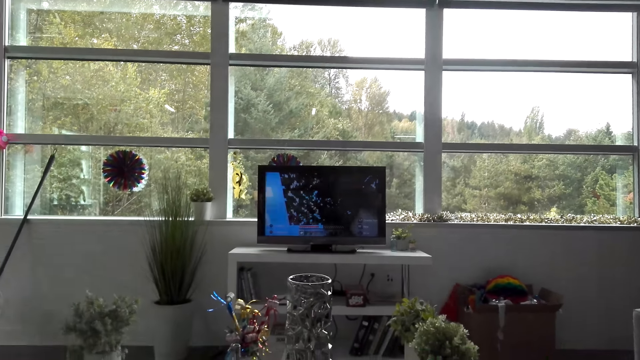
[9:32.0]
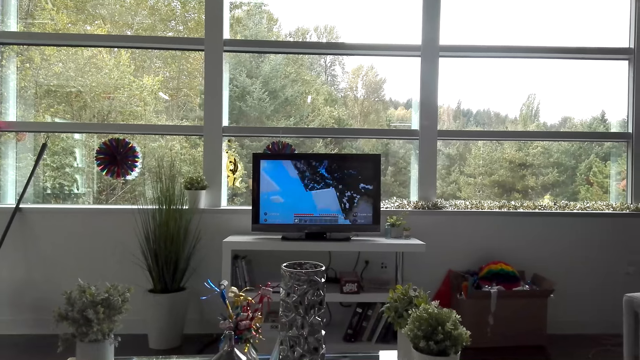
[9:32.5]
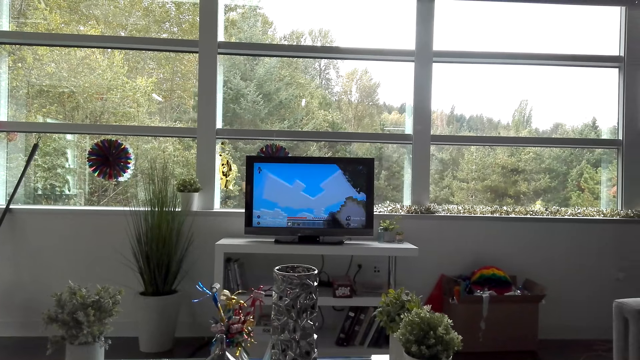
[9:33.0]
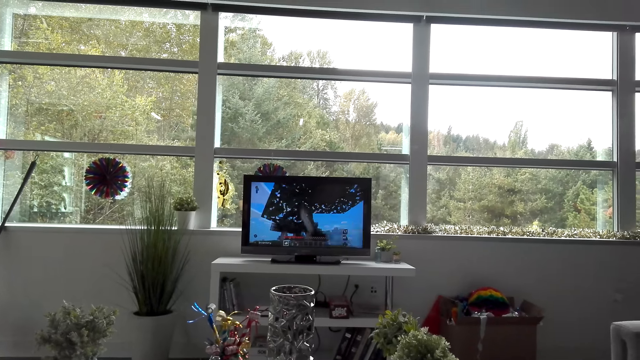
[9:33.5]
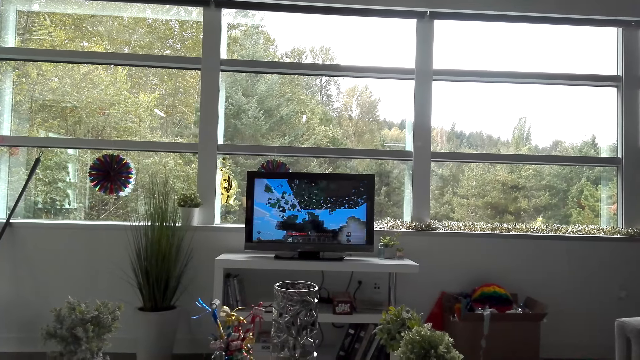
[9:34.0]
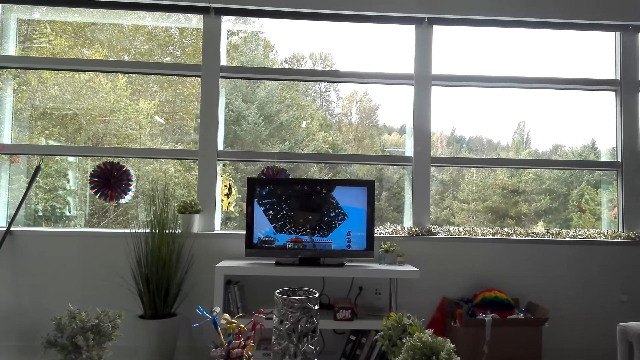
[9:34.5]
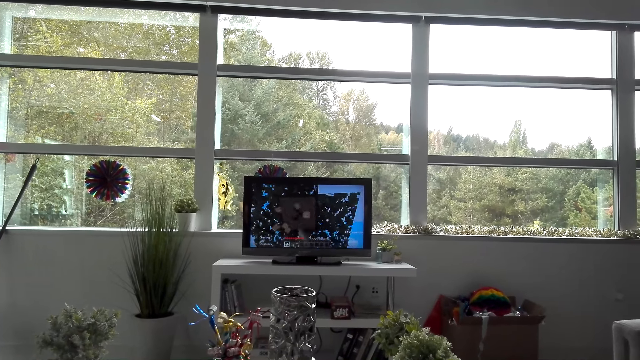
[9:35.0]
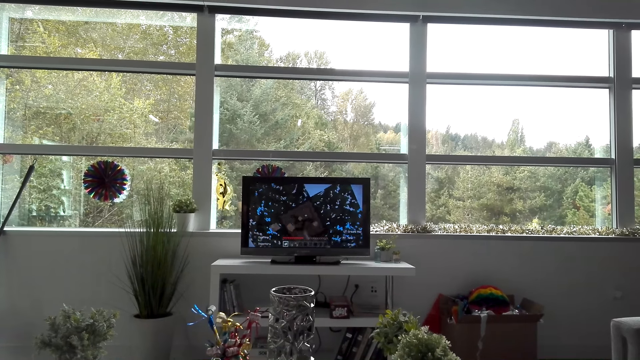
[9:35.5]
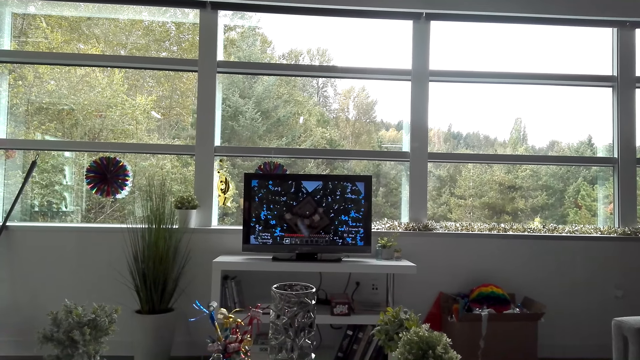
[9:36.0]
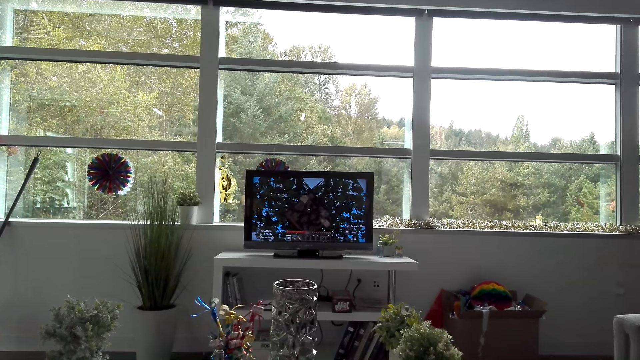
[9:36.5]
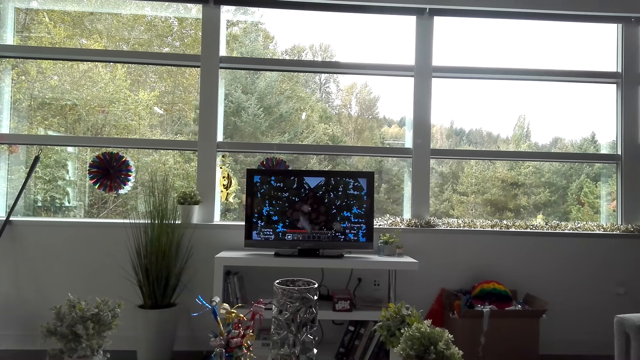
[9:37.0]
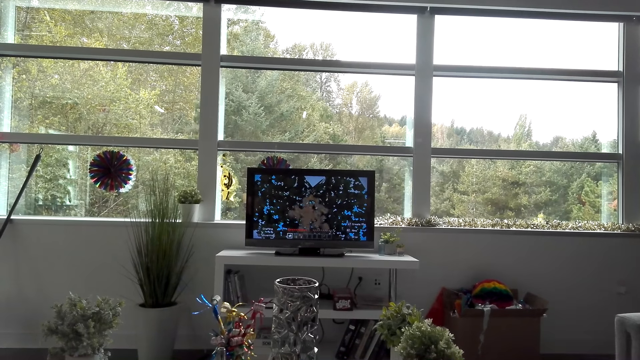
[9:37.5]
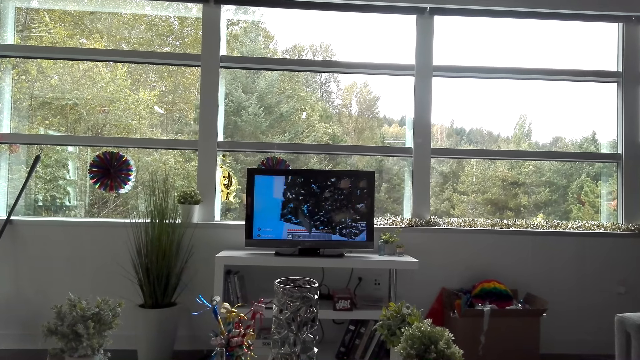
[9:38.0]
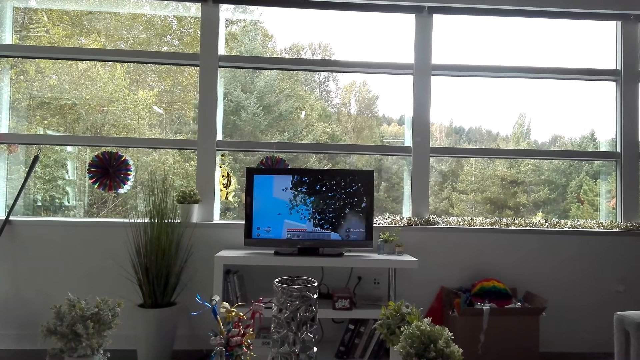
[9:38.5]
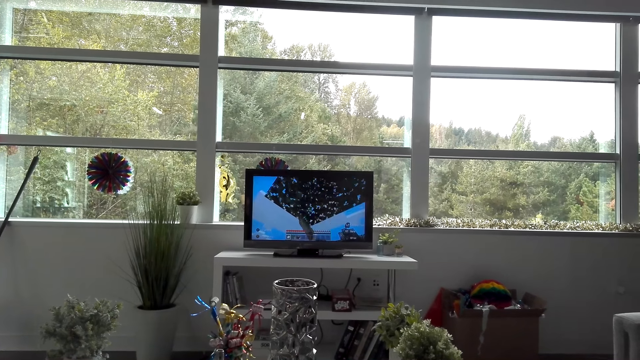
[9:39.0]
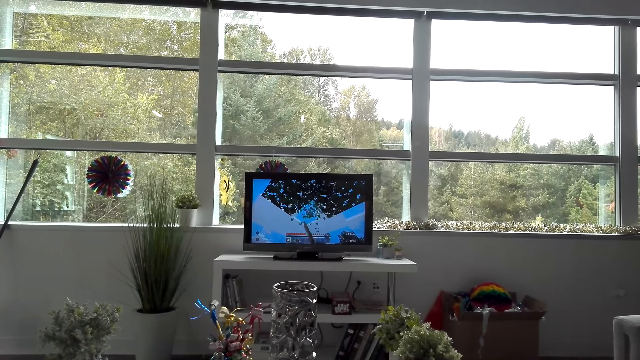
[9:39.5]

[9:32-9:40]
The camera wearer plays a video game.

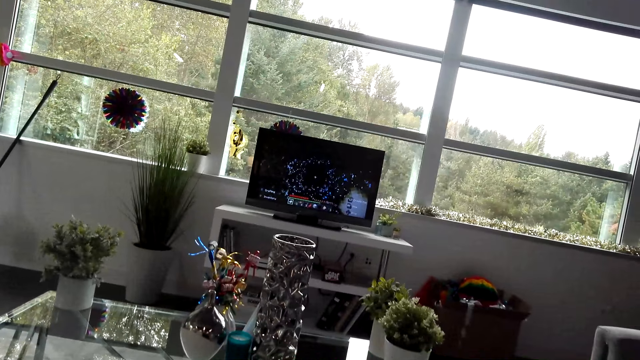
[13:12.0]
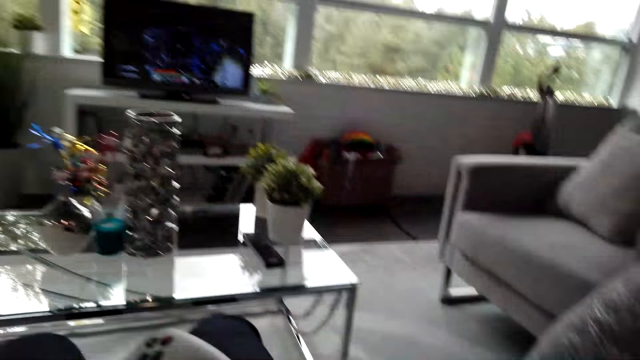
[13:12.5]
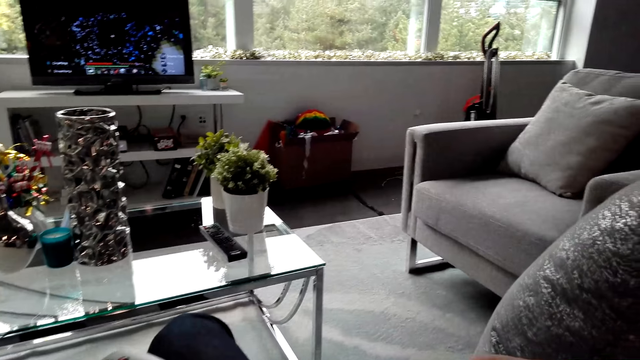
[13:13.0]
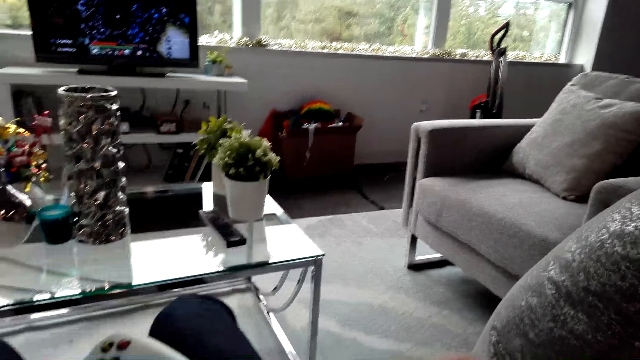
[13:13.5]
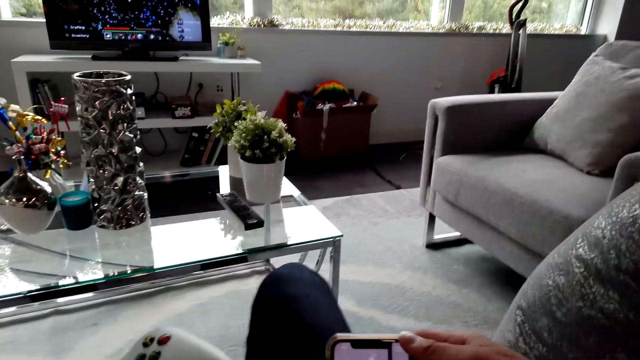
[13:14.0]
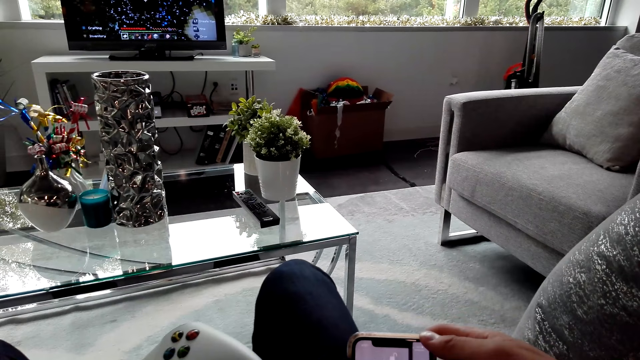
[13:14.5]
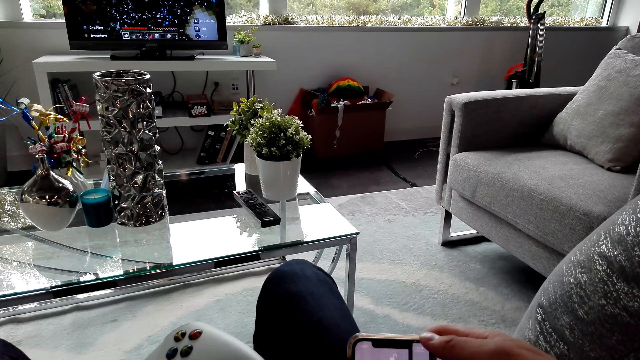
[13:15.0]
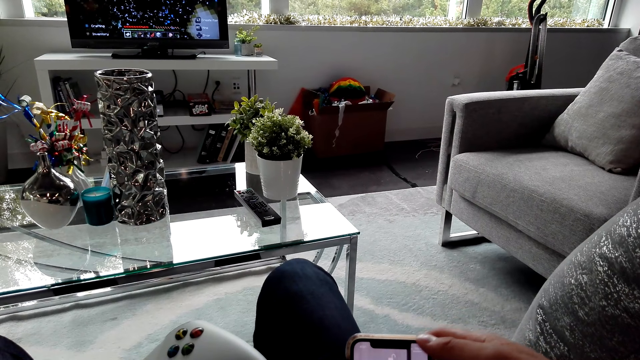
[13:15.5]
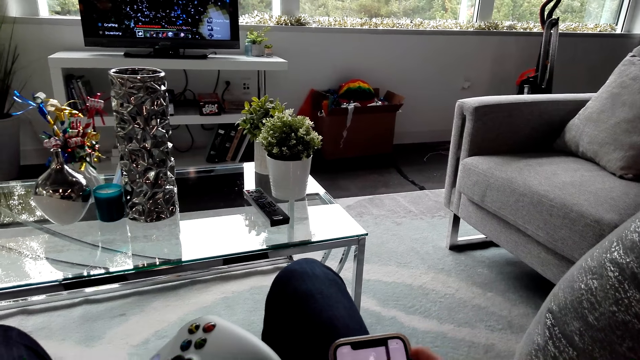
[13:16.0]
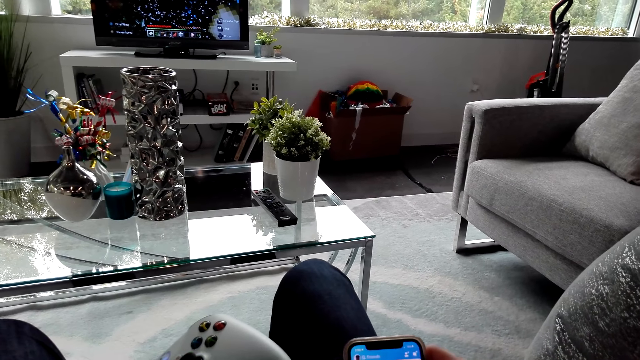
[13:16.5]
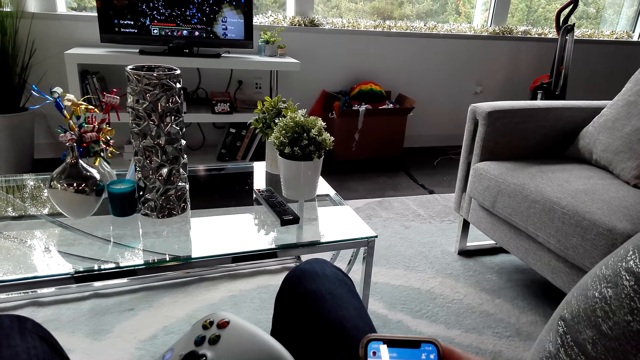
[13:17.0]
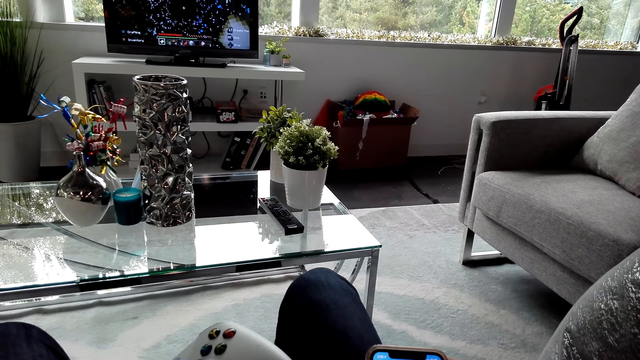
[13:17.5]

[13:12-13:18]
The camera wearer looks at the cellphone.

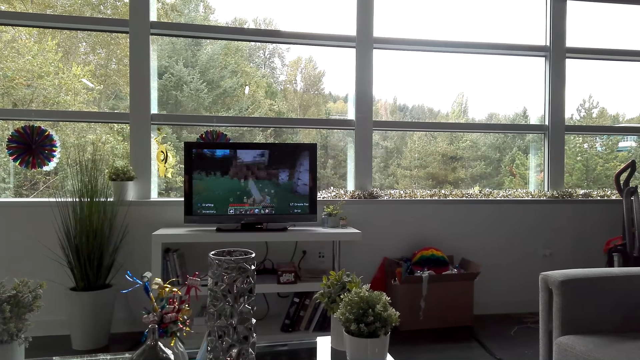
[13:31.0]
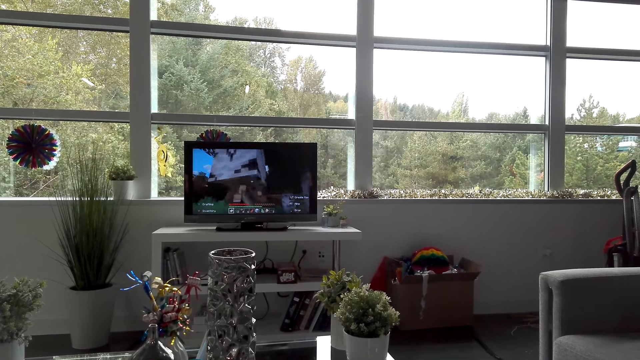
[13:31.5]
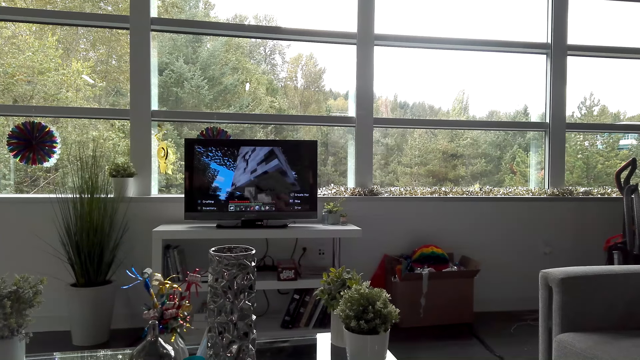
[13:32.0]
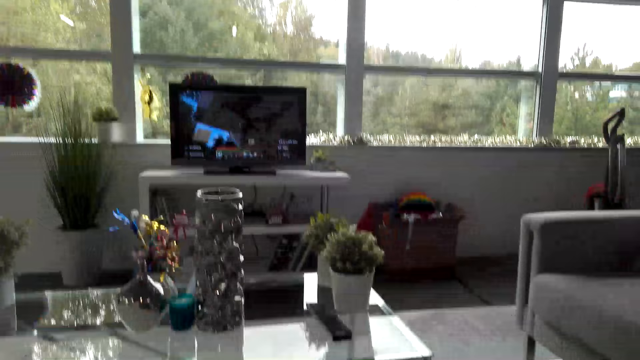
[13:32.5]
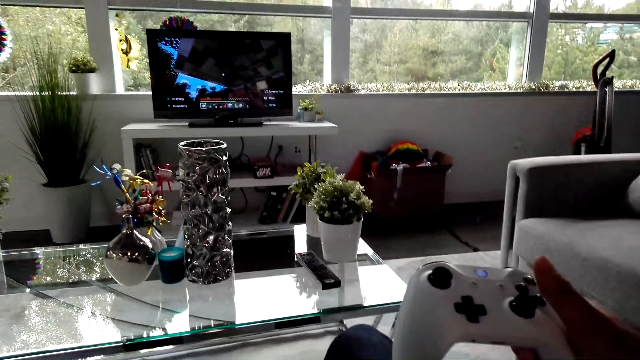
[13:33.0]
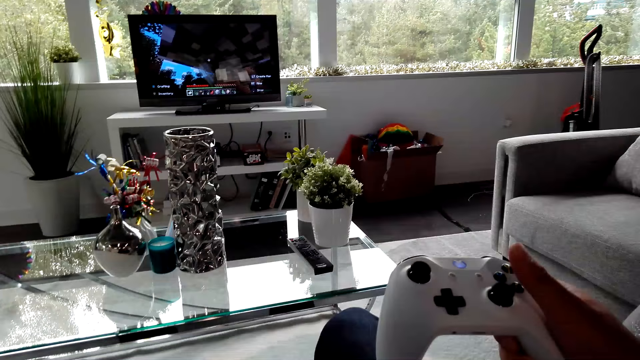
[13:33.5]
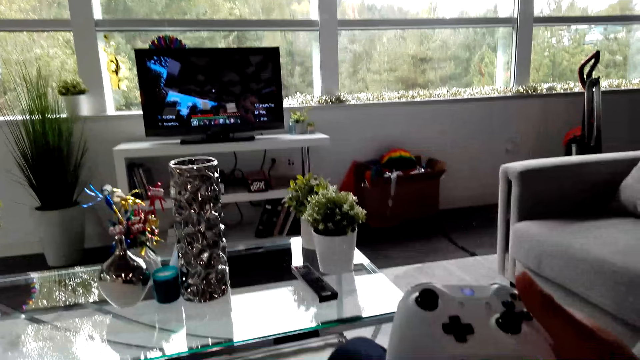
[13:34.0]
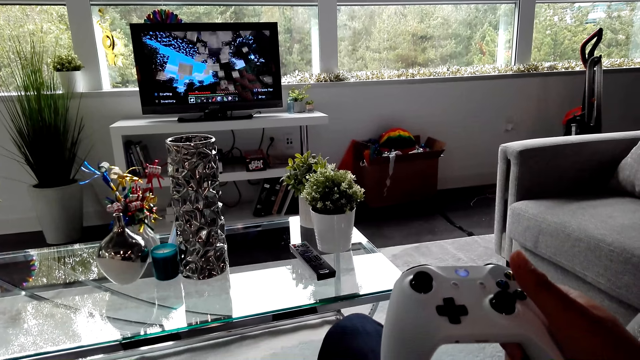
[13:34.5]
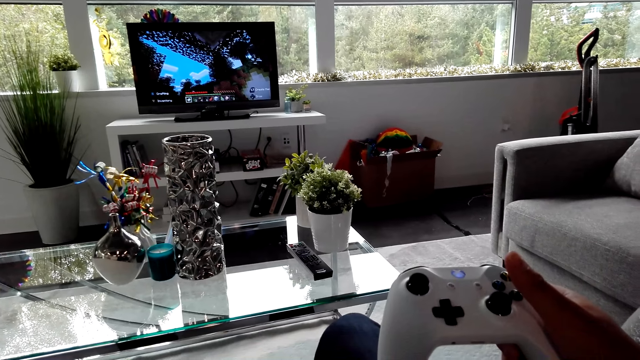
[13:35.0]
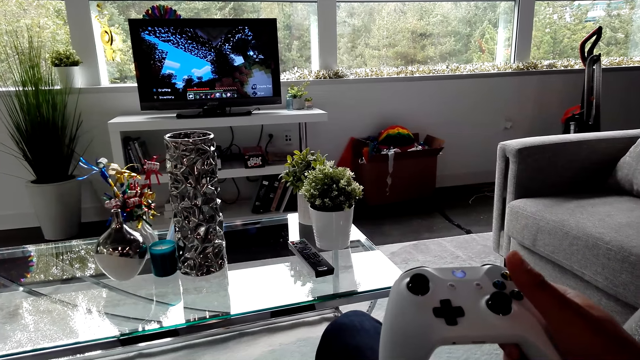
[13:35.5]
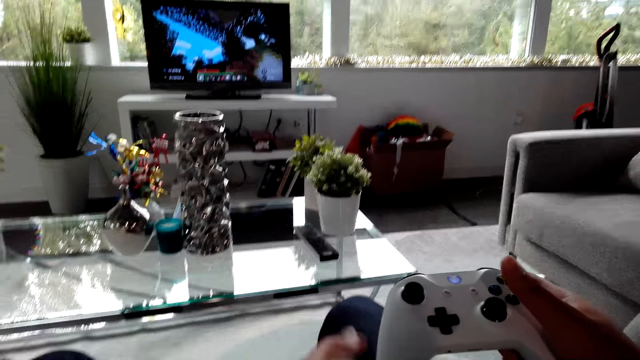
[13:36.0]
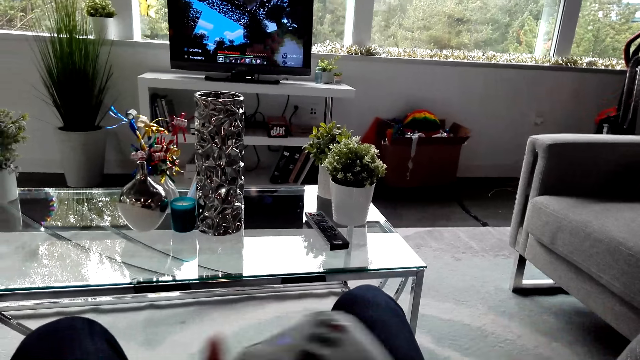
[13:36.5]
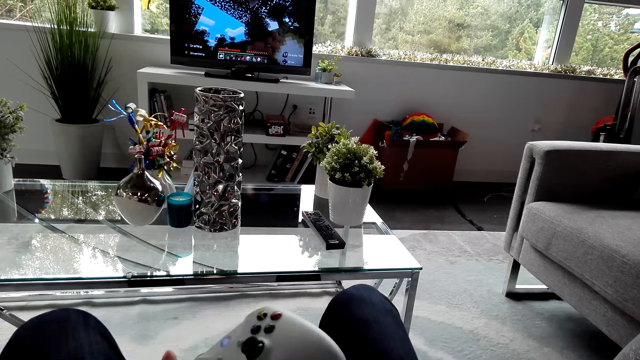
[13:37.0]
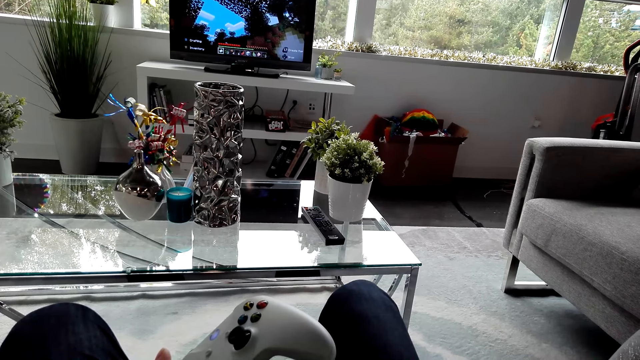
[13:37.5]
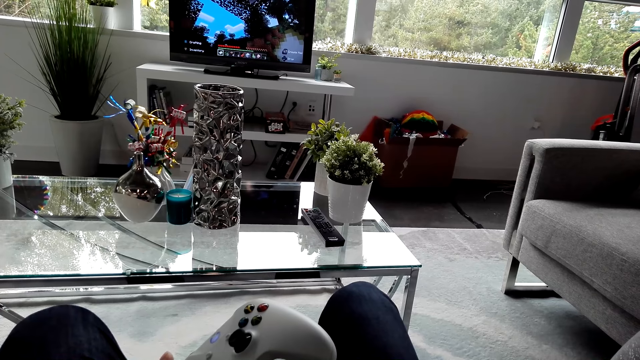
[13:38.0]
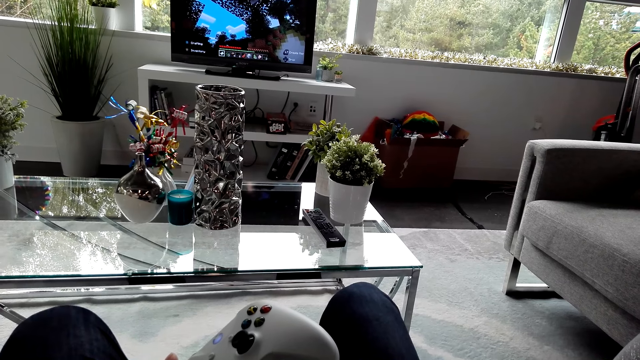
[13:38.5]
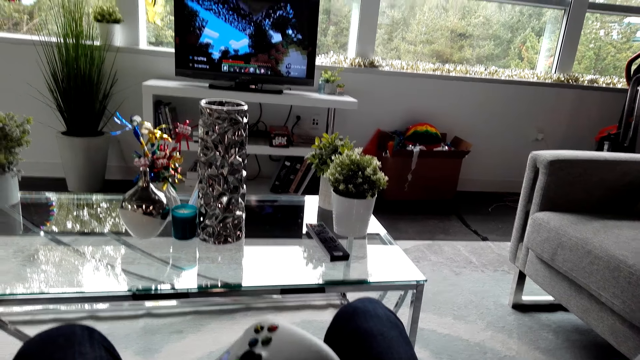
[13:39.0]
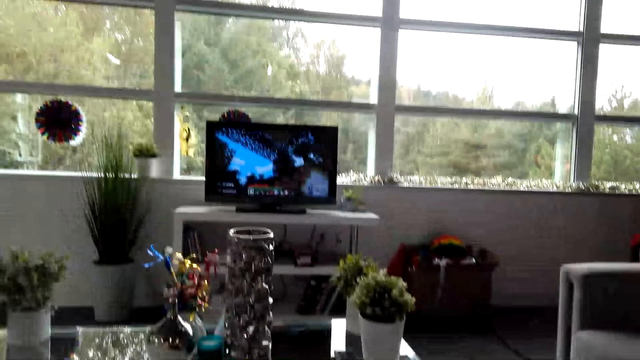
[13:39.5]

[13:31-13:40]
The camera wearer lifts the gamepad. They pass the gamepad to the left hand.
